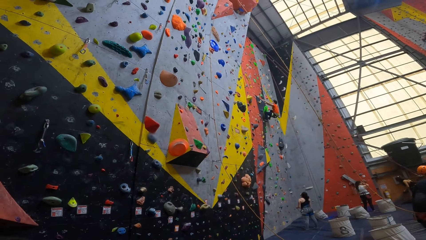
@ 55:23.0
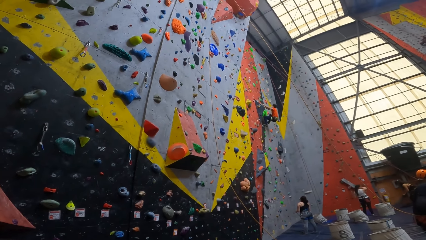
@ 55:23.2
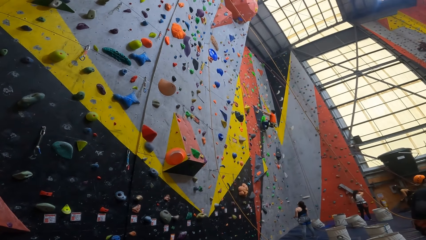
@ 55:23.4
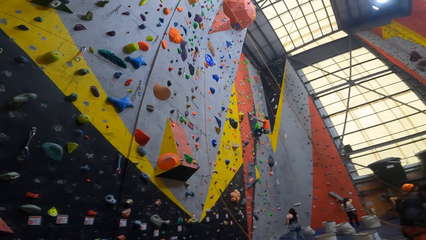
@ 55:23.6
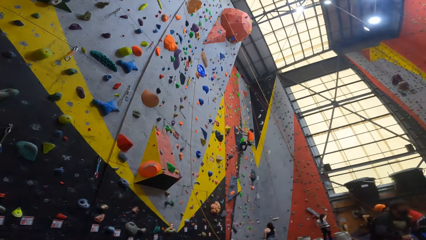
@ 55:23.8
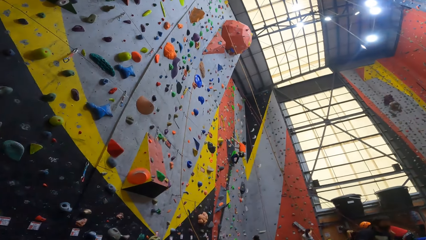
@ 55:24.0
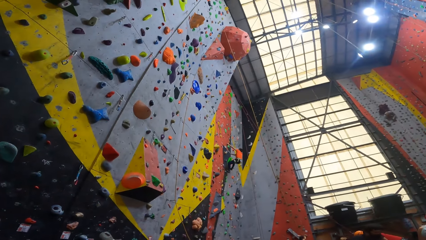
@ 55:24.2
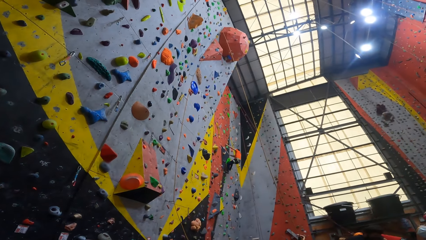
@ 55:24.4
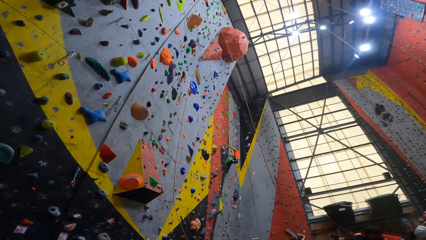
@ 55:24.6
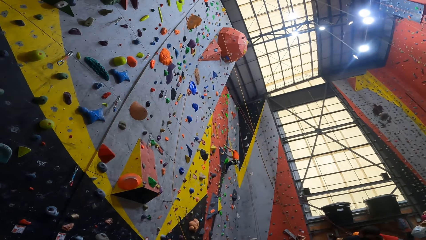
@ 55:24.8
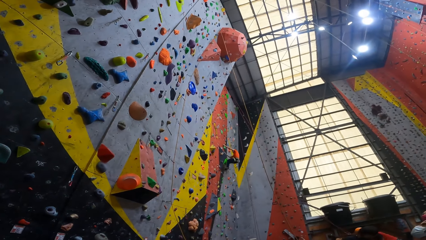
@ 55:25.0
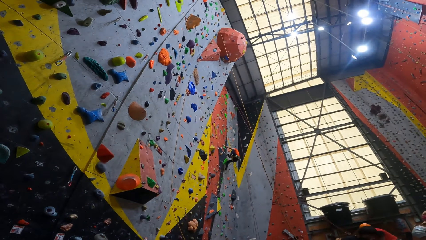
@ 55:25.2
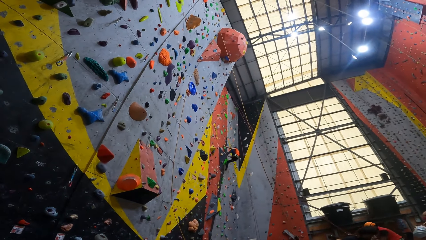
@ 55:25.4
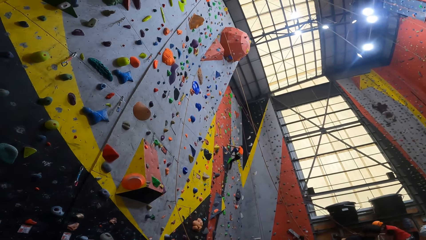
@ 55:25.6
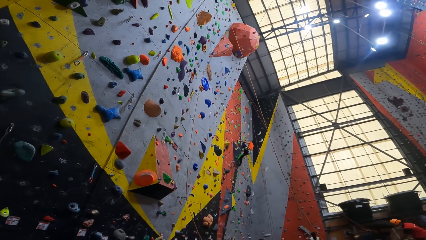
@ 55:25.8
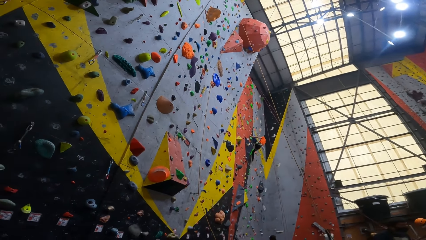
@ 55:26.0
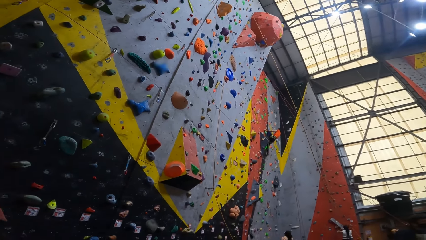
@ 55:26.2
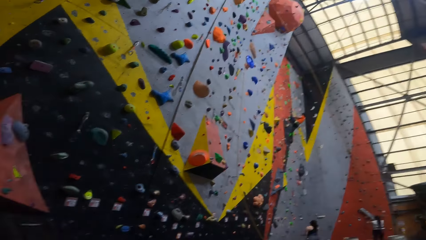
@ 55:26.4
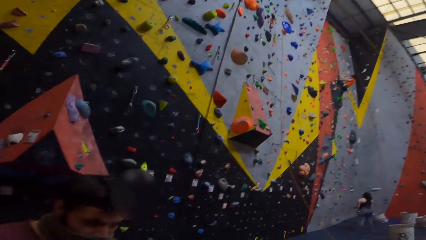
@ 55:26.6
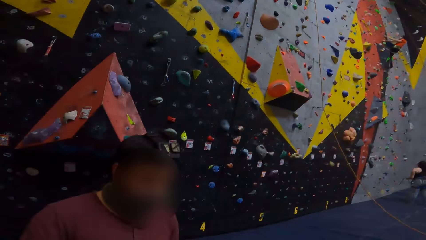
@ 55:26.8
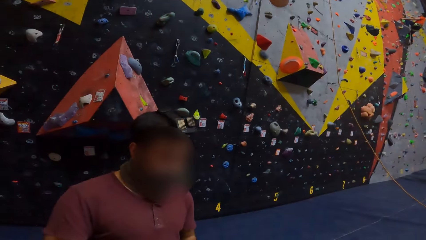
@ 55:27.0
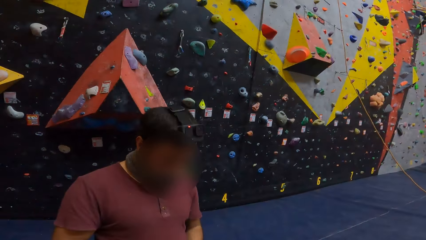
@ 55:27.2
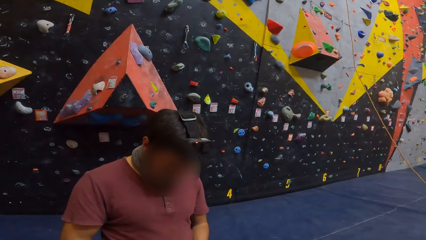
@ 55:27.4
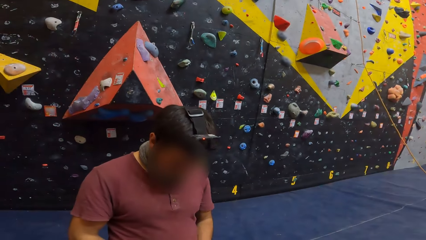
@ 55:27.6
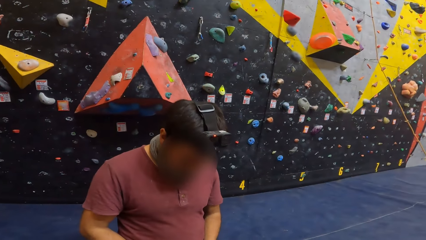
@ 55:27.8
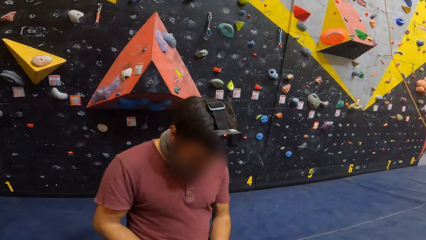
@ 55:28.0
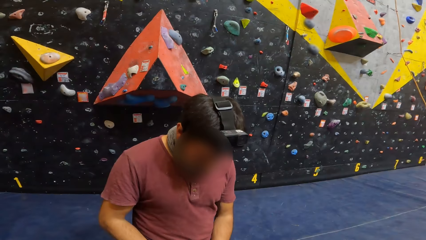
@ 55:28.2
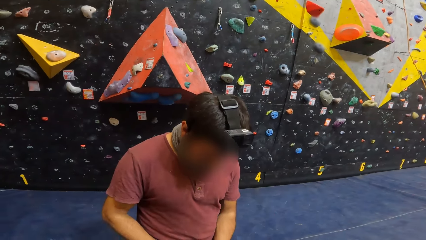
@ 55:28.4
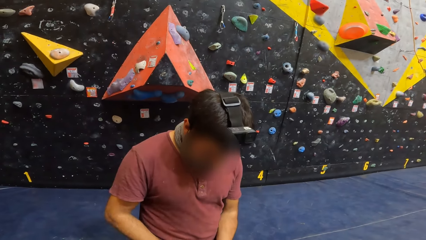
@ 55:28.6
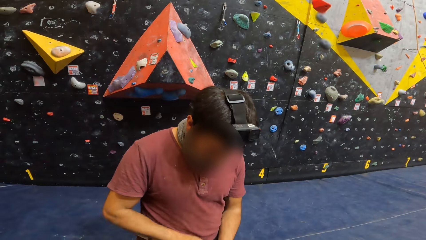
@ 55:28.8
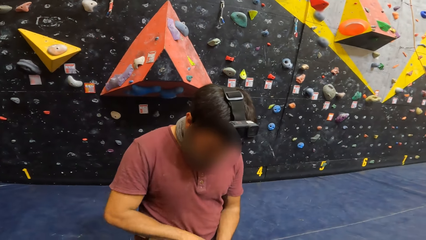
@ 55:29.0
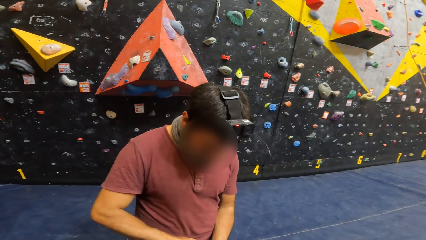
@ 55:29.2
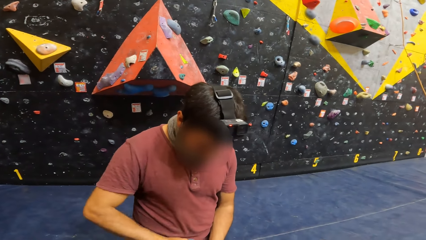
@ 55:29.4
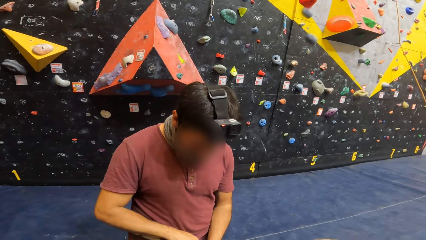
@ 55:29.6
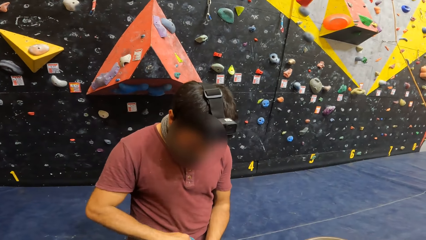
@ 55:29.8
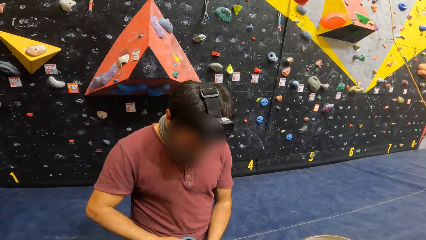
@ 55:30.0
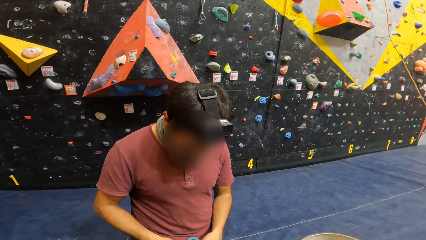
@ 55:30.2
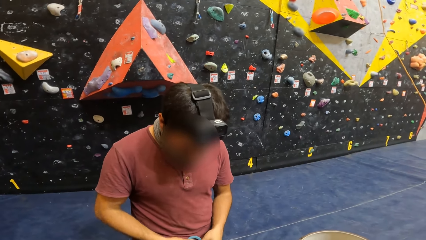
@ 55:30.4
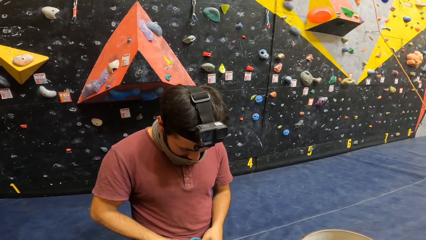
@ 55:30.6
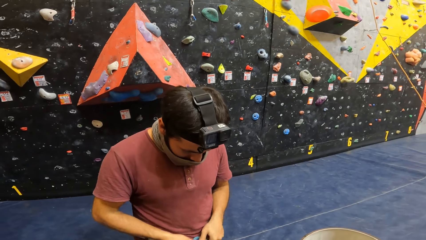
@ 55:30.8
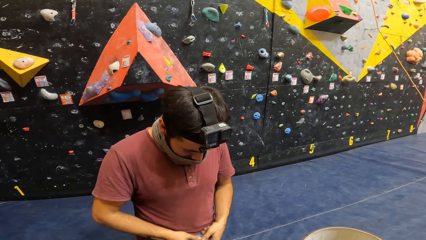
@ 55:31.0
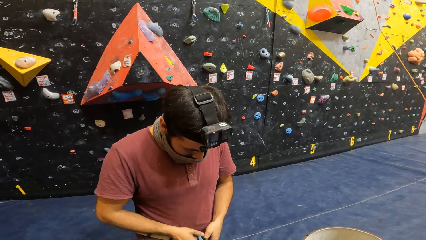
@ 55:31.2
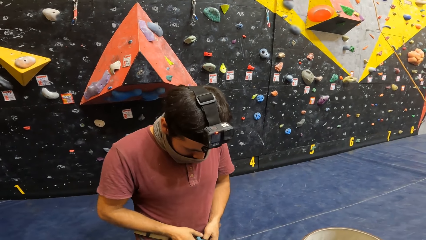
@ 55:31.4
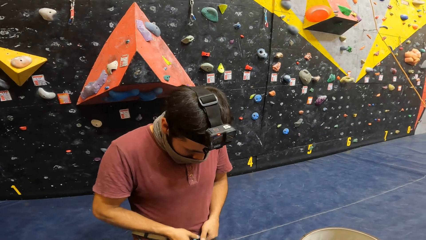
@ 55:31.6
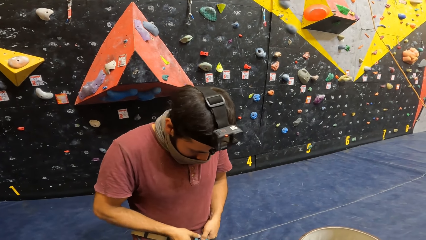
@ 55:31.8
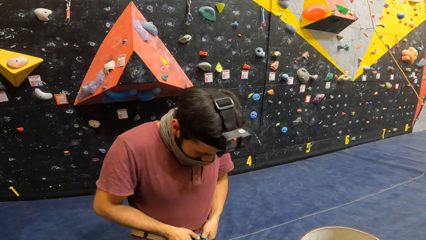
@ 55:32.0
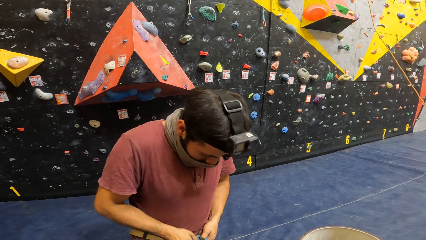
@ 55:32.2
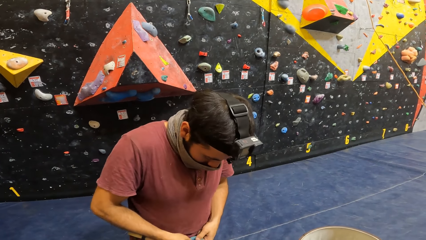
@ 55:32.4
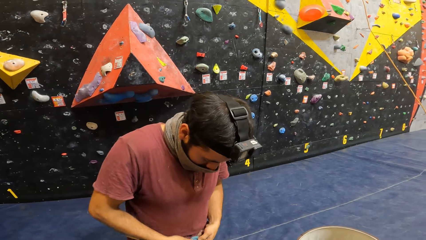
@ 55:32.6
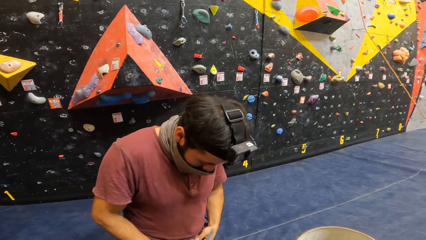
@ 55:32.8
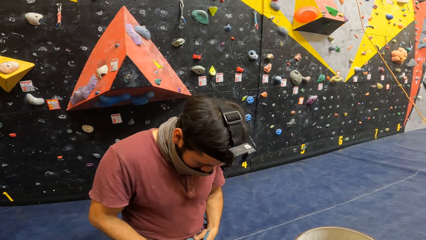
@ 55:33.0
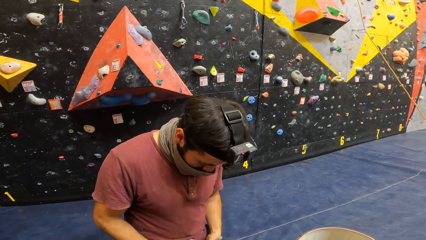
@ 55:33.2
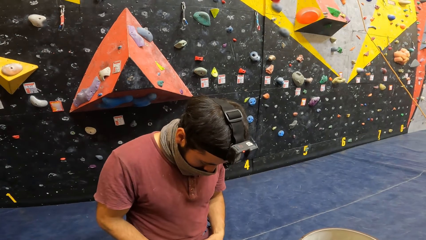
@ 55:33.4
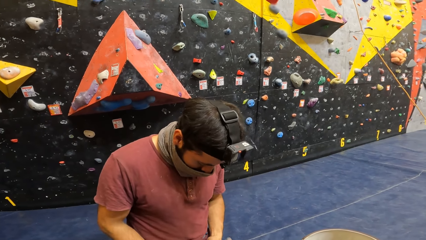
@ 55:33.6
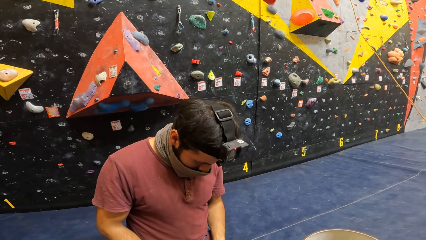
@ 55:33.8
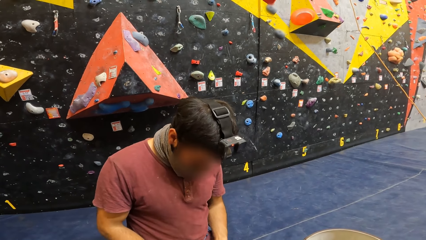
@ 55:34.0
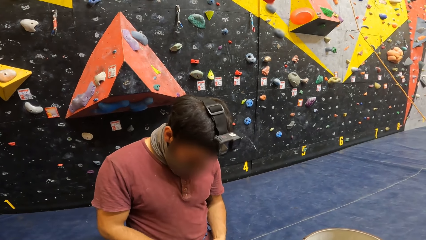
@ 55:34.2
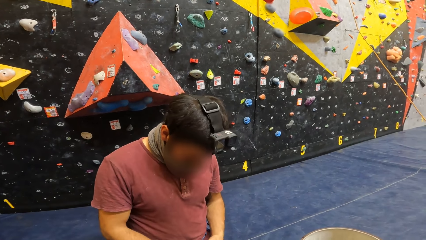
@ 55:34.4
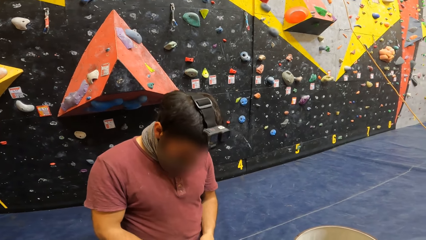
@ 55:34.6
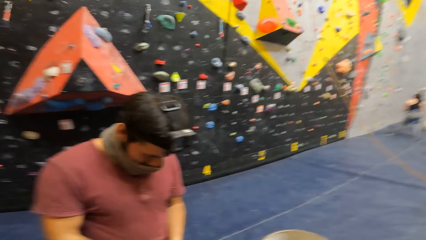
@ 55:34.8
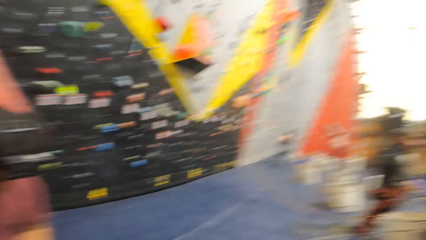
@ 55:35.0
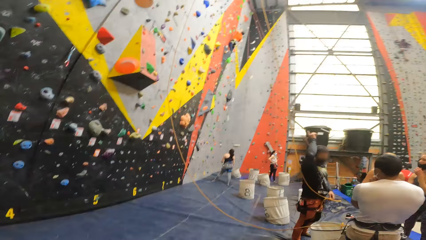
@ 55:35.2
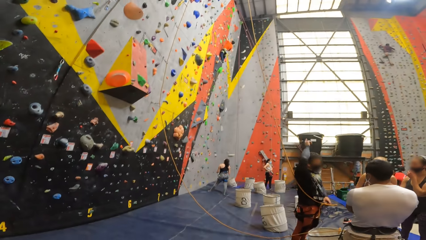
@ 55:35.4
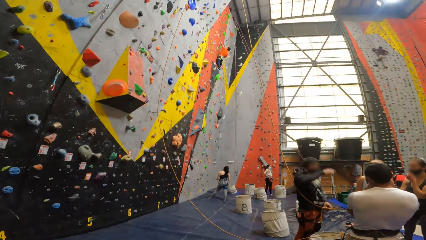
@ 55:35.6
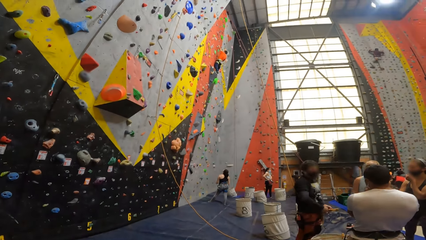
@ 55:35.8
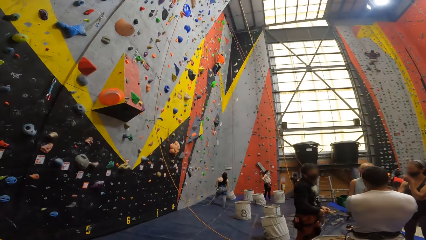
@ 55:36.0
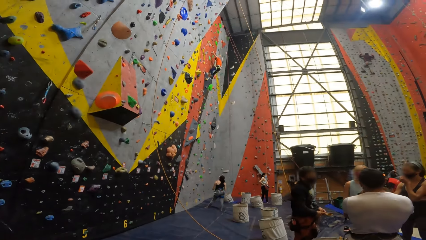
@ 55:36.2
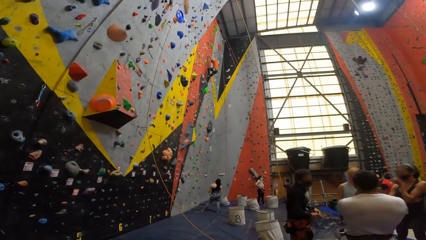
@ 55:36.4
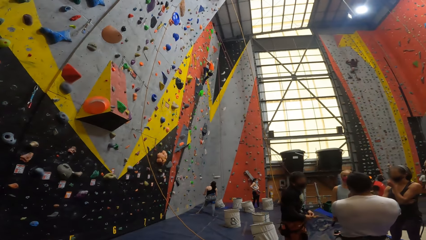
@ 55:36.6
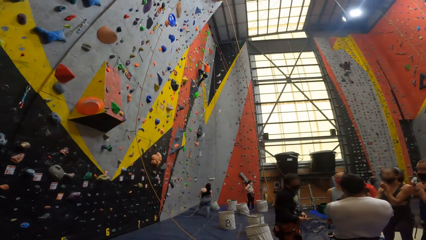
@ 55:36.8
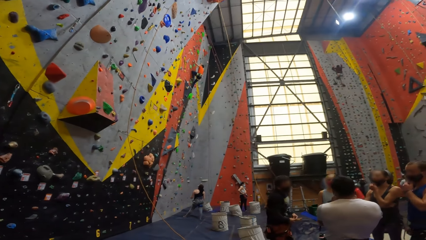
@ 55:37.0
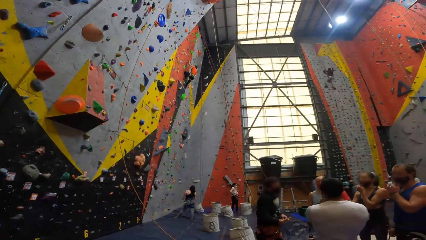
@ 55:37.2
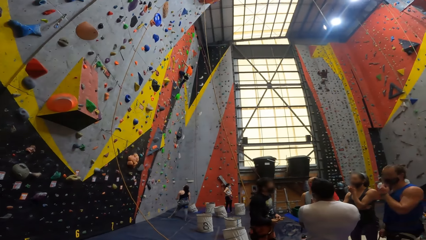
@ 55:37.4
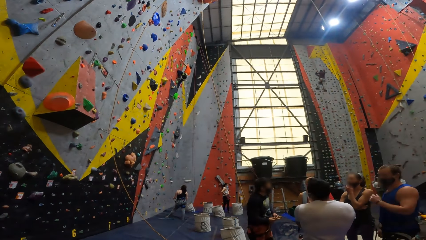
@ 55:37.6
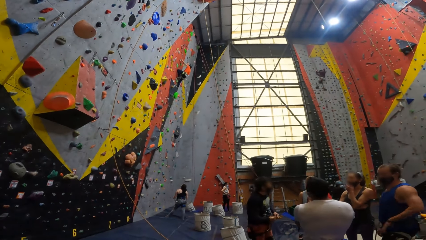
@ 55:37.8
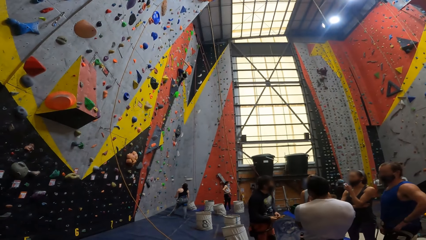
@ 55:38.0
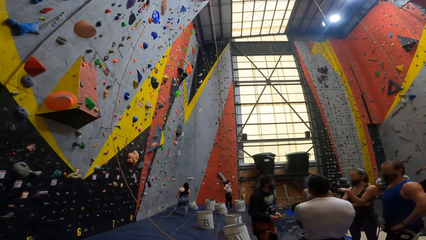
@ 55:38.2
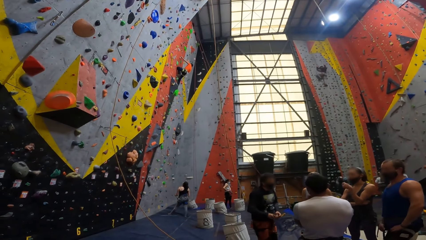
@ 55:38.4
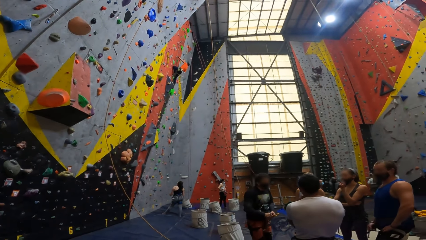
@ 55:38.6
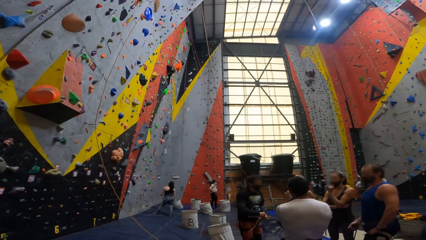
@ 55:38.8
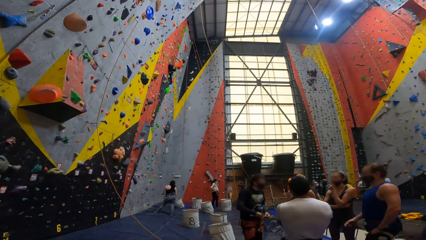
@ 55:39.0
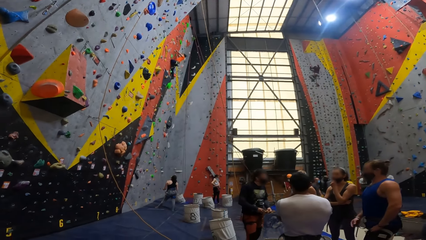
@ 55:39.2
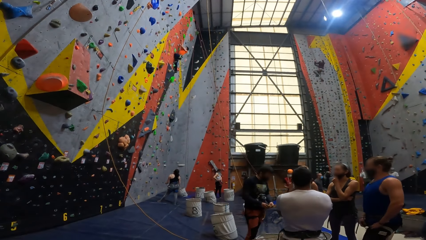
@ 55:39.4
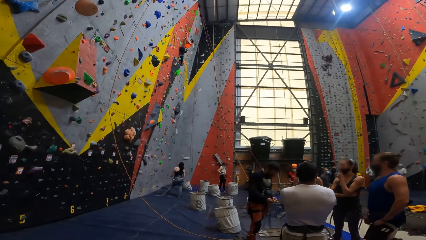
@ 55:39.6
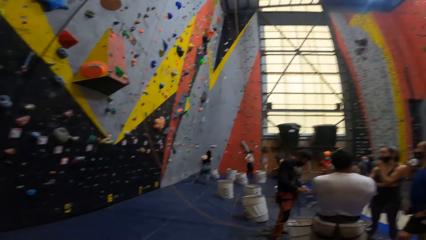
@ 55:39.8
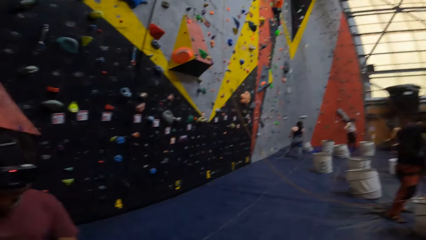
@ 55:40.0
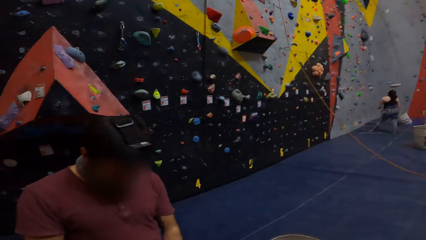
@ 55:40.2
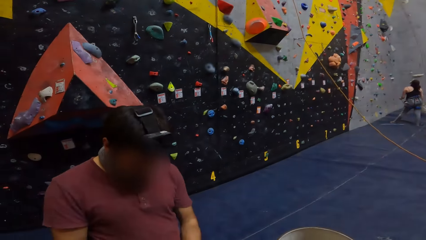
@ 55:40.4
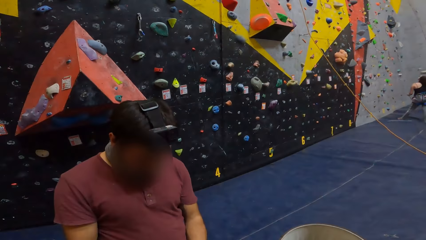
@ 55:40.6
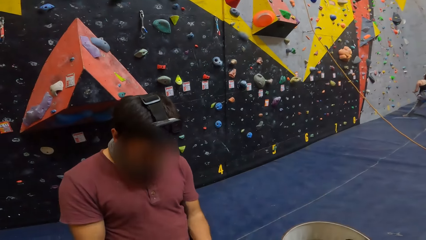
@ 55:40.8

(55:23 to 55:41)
The camera wearer looks at a man. They look around.
